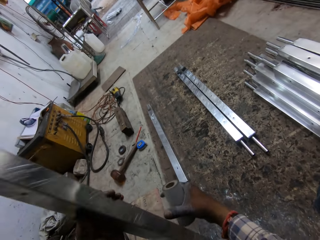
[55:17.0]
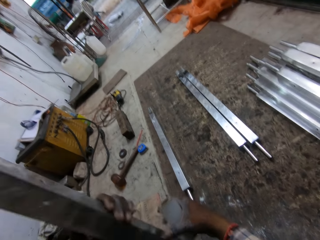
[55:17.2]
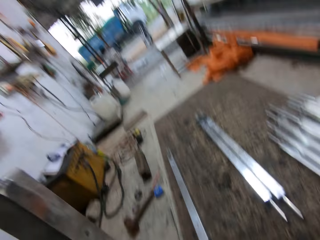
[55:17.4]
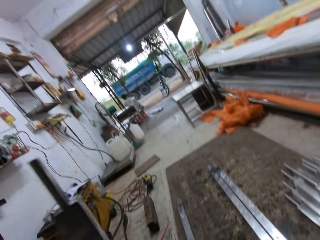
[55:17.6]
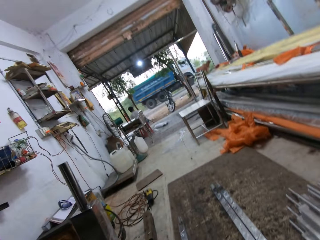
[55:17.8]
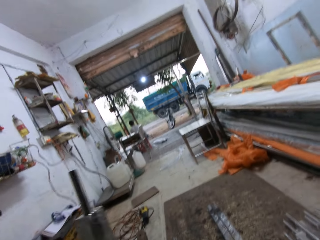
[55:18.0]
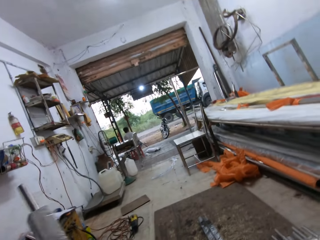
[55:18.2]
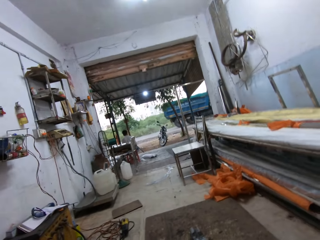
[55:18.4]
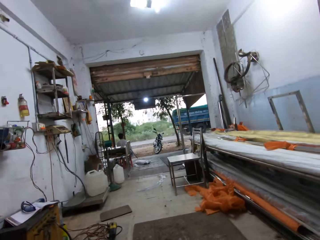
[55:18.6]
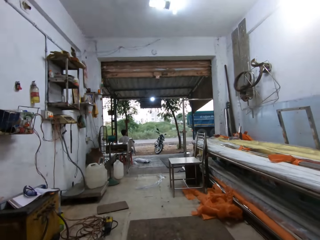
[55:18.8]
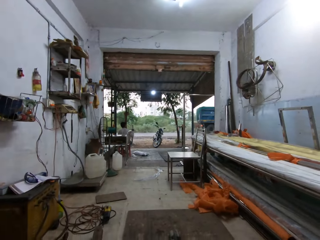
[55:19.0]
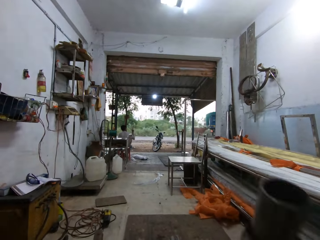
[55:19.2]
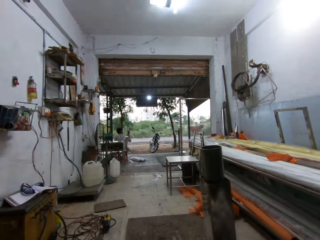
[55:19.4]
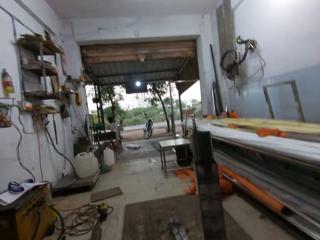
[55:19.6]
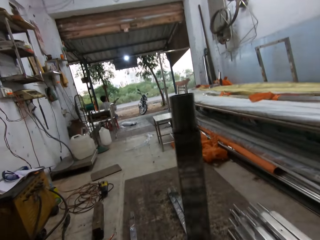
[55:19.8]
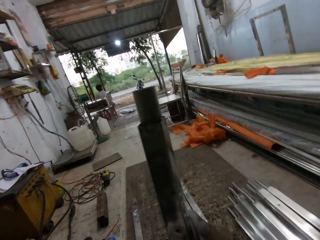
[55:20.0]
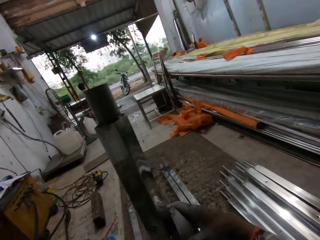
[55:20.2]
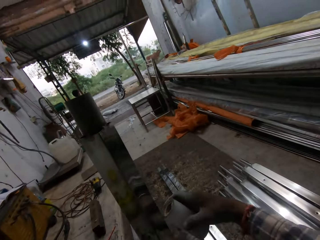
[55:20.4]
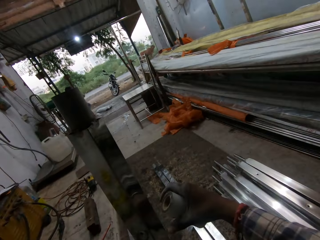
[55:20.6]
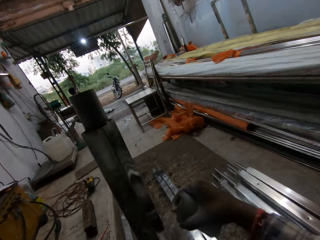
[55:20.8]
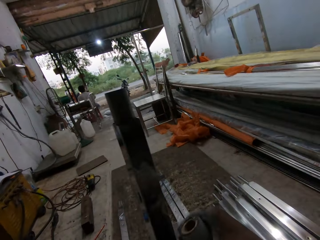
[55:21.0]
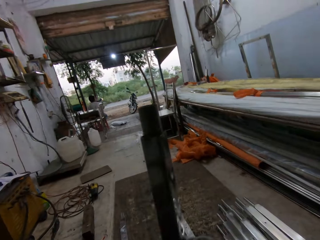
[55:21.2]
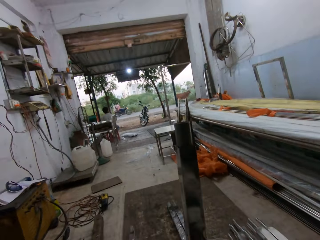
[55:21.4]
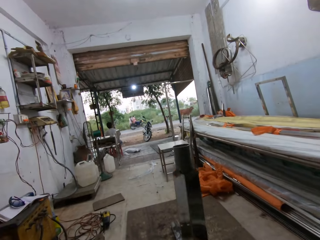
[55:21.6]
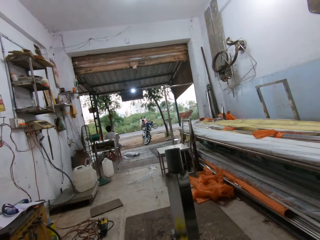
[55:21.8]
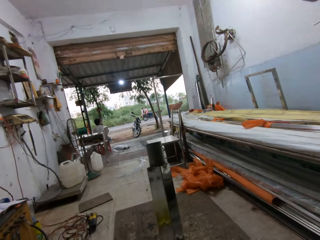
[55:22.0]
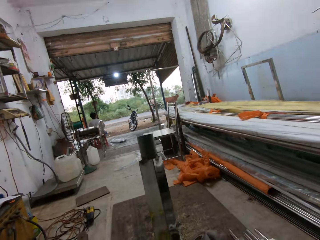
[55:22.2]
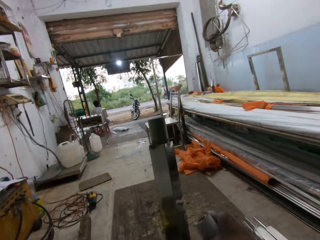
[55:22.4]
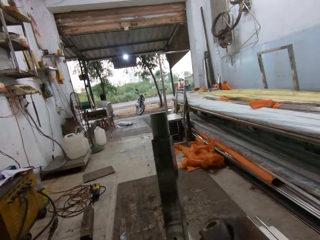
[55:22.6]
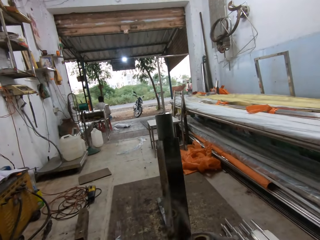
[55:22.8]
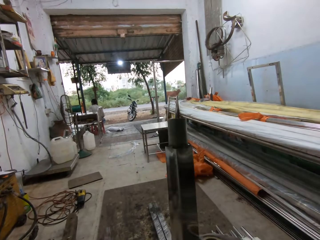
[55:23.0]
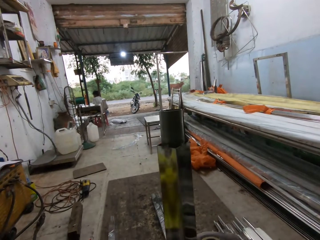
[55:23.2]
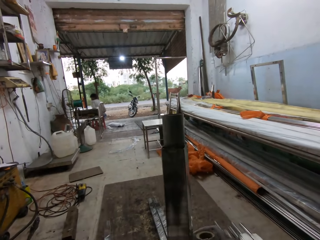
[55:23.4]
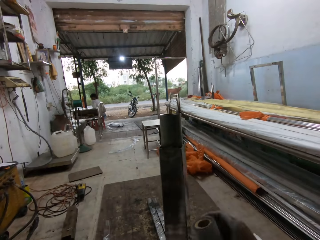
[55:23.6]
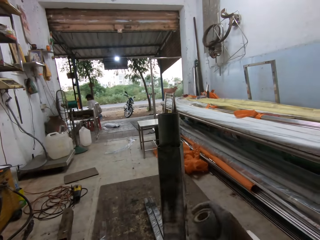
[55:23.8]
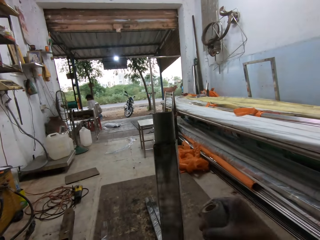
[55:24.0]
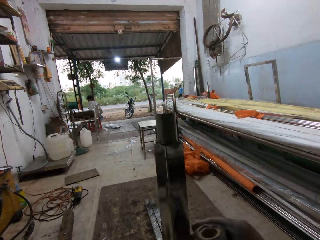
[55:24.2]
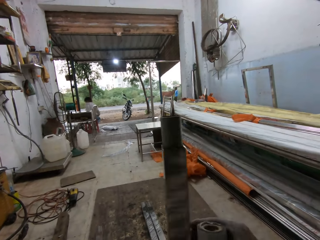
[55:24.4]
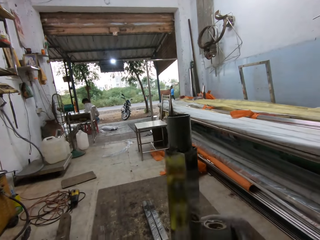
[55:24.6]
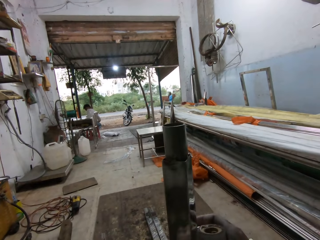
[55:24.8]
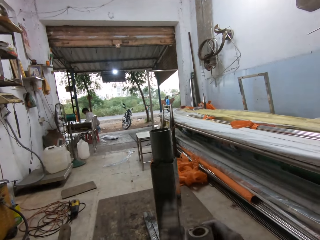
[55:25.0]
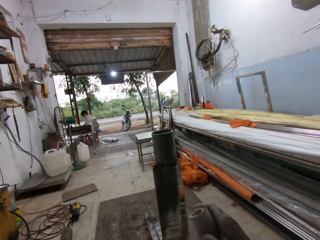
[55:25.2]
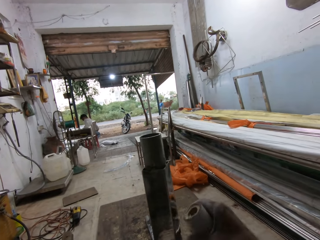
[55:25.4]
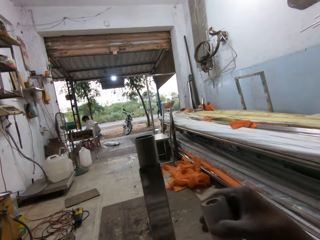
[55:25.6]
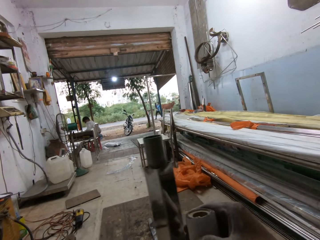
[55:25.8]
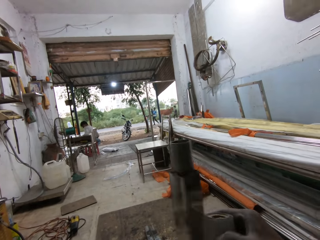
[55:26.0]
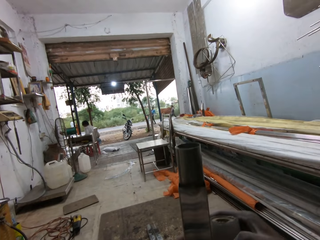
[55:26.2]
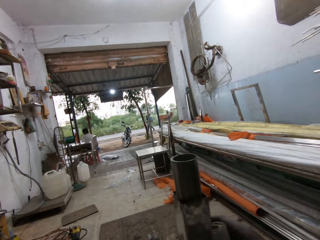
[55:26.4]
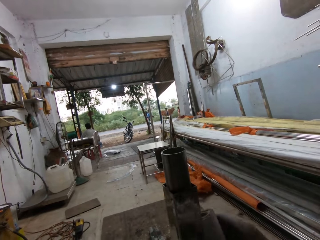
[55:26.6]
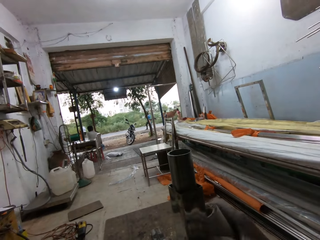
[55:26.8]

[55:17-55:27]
The camera wearer flips the metal rod with both hands. He rotates the metal rod on the ground with his left hand. He wraps the metal rod in his left hand with the masking tape in his right hand.

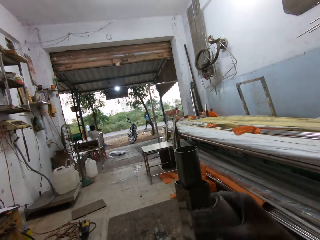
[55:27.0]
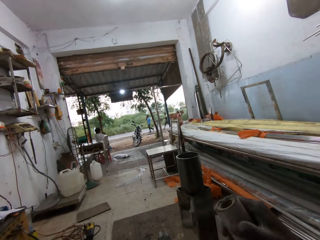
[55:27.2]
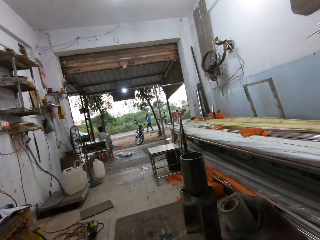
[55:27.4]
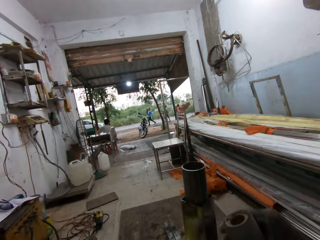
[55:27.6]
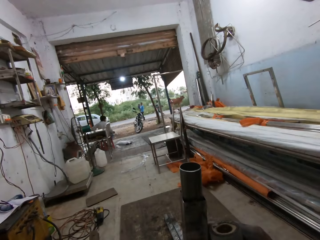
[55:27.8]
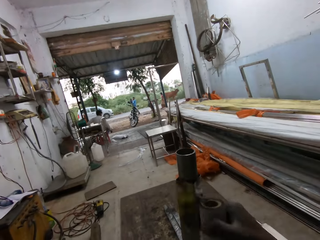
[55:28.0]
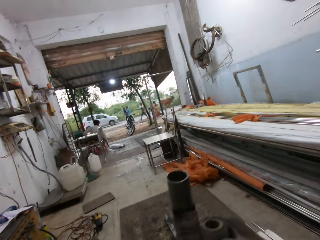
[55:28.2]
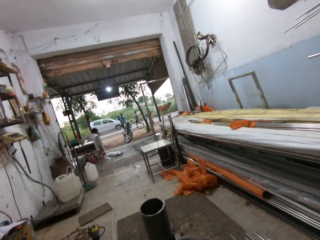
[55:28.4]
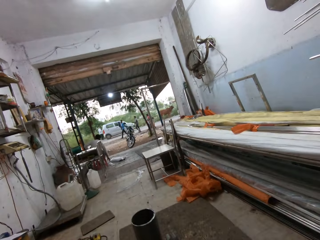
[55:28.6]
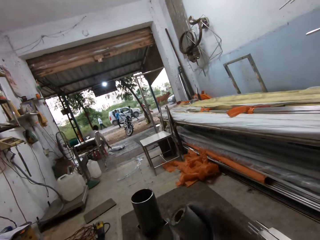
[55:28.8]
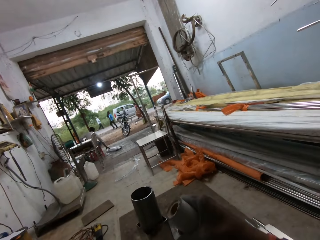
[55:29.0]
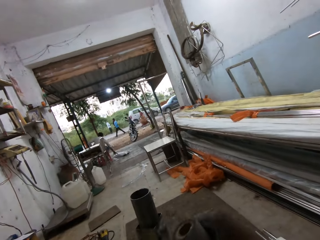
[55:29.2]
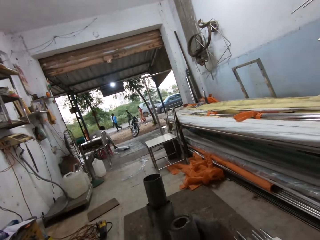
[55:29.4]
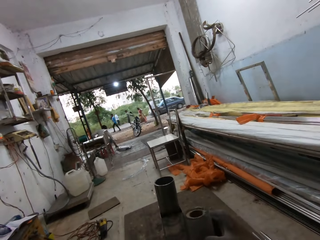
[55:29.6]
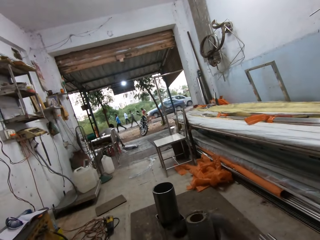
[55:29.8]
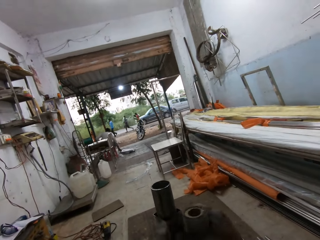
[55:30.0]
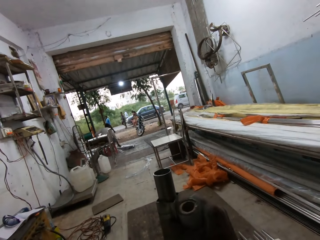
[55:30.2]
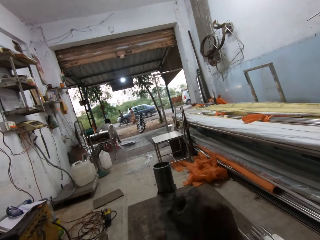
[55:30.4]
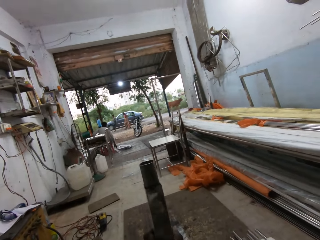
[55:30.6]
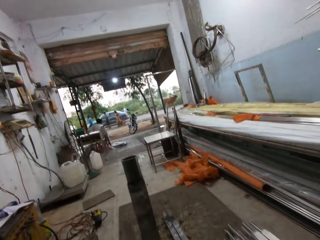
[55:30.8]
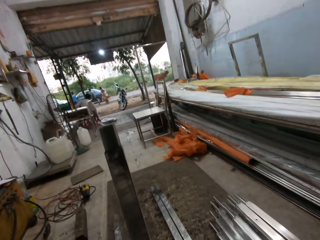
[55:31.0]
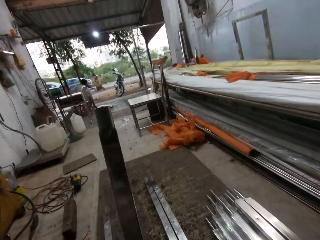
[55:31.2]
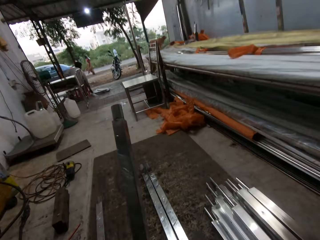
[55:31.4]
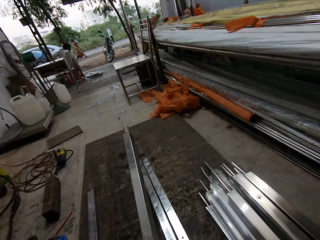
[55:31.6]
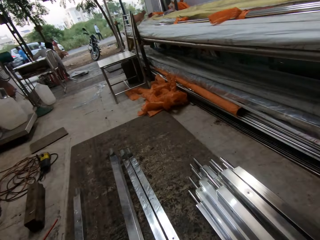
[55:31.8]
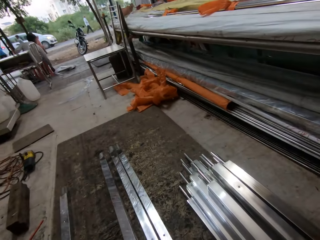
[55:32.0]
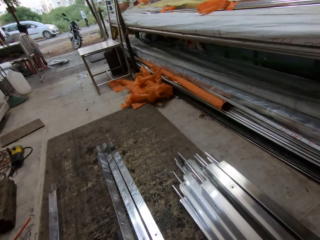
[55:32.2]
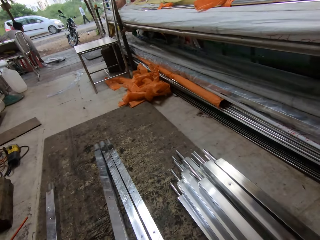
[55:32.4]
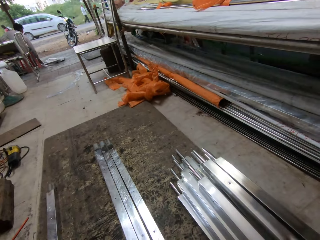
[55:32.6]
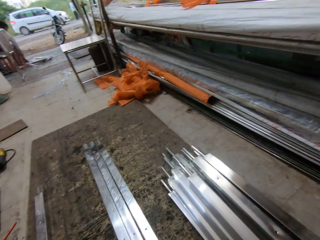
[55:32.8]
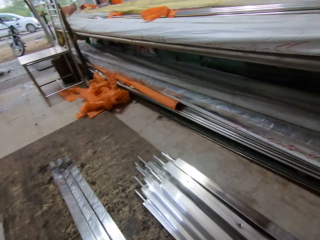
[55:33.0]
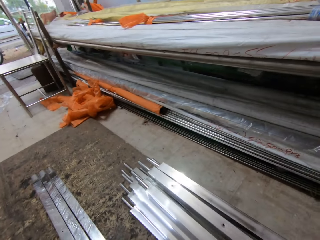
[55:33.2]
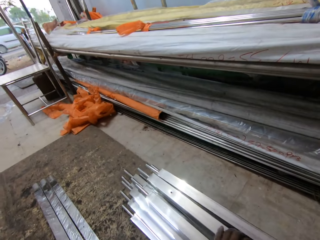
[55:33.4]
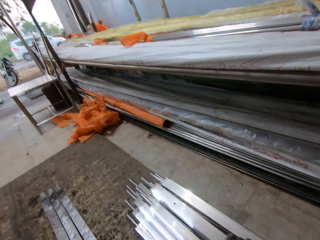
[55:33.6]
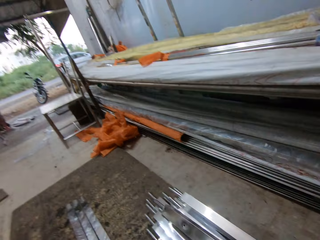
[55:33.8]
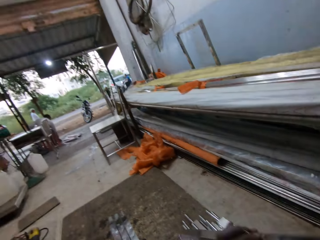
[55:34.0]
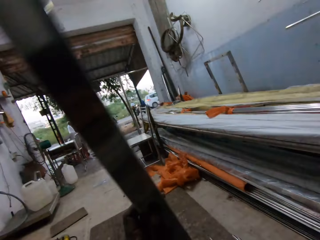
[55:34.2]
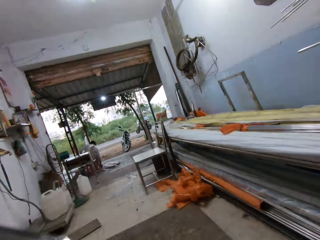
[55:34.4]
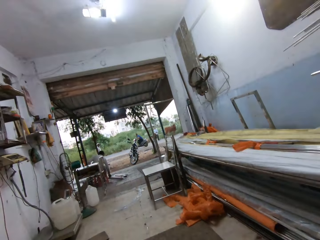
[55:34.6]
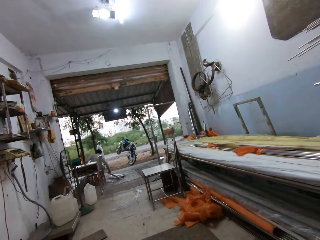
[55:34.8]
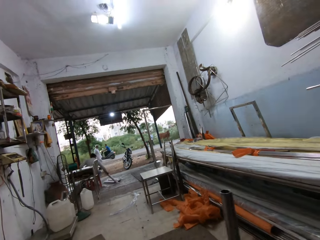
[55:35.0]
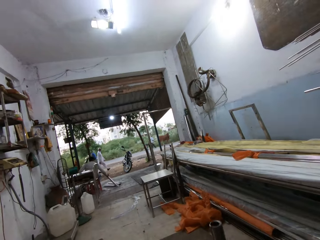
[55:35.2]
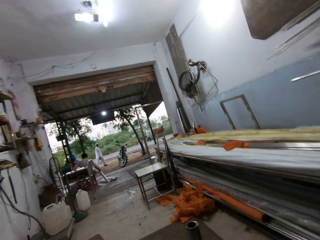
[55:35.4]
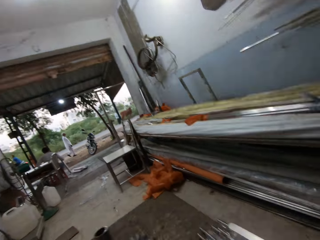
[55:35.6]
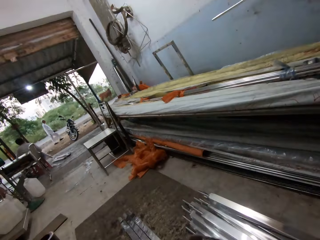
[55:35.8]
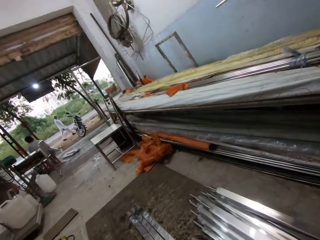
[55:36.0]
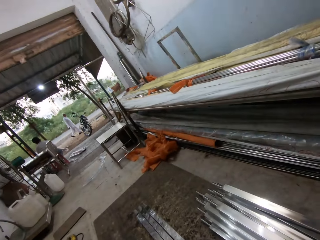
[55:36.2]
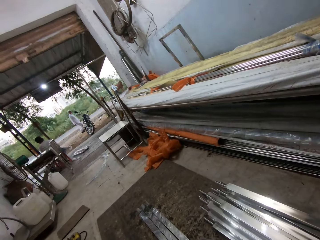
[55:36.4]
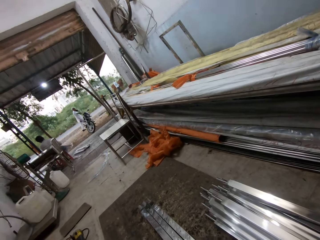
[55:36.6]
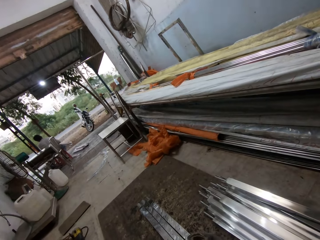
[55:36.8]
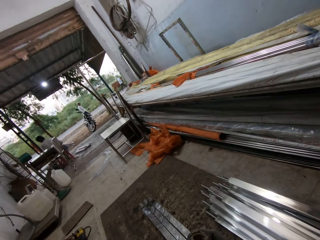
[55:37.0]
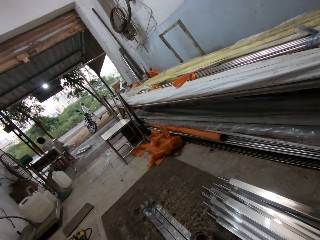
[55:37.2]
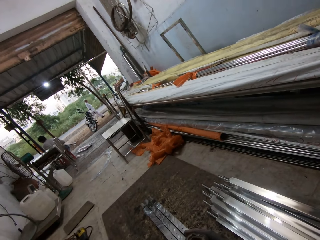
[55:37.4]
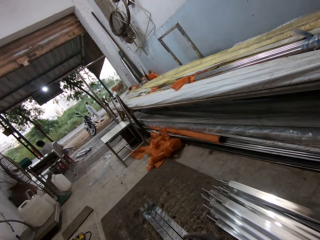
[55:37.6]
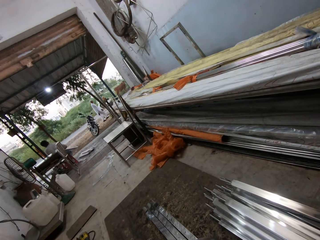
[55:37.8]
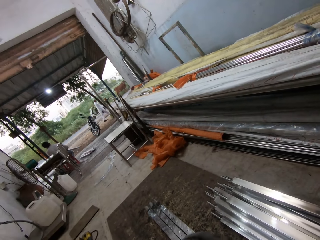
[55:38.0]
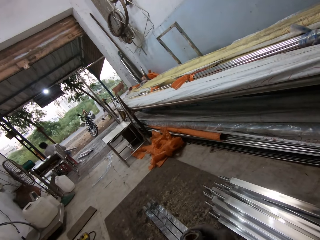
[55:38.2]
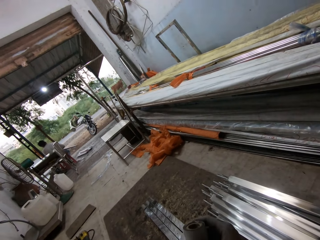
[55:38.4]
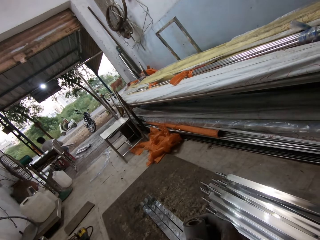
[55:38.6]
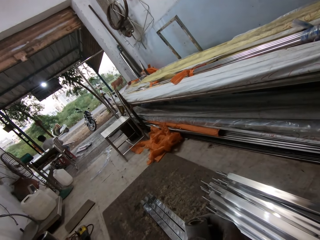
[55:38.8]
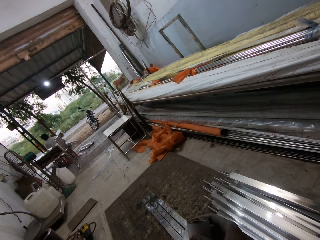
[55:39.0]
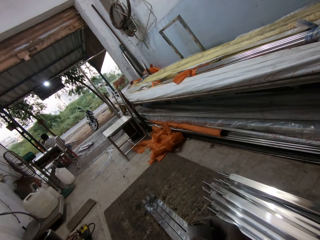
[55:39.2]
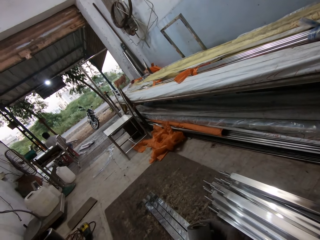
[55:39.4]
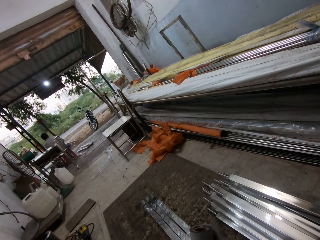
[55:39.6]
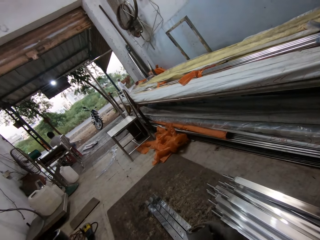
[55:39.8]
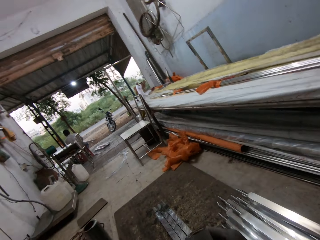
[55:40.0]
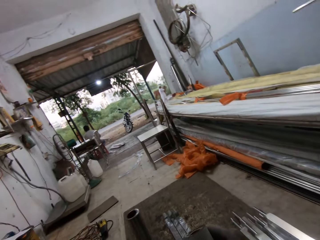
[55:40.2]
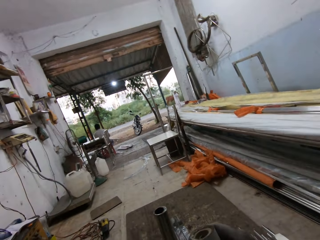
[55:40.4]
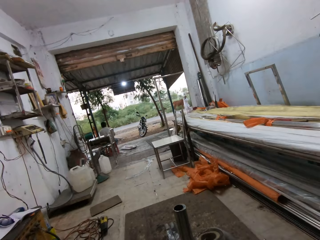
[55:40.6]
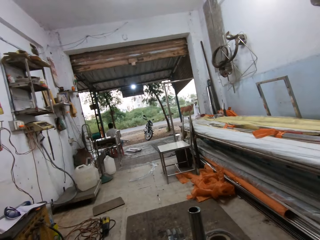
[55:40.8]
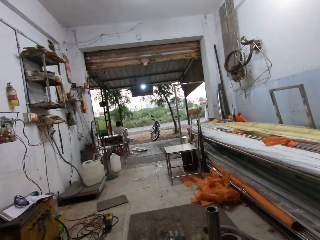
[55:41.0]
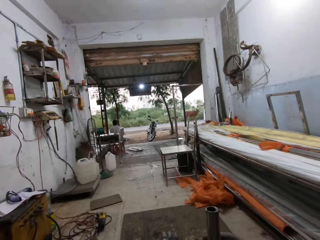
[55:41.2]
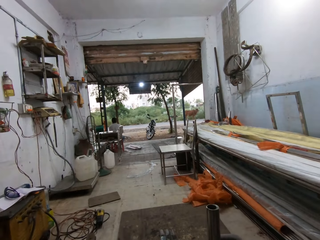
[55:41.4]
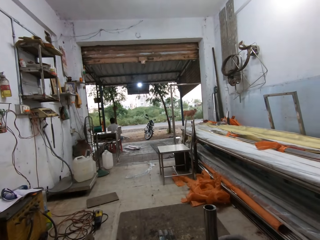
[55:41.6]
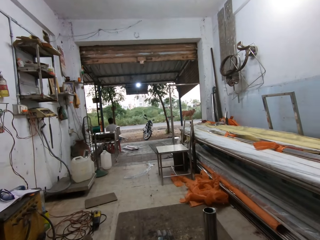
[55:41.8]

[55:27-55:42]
The camera wearer cuts the masking tape on the metal rod with his right hand. He places the metal rod in his left hand on the ground. He picks the metal rod from the ground with his left hand. He flips the metal rod with both hands. He wraps the metal with a cellophane wrap.
